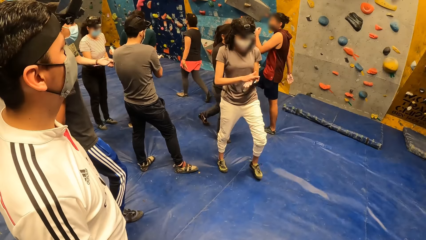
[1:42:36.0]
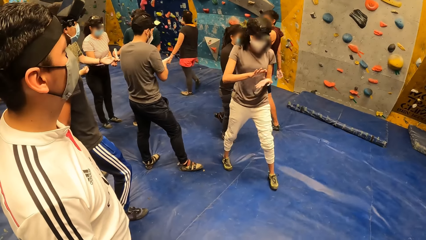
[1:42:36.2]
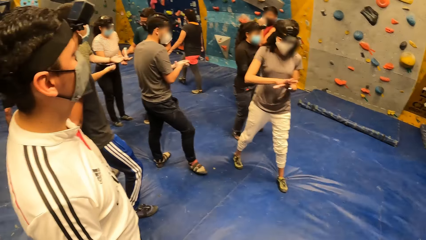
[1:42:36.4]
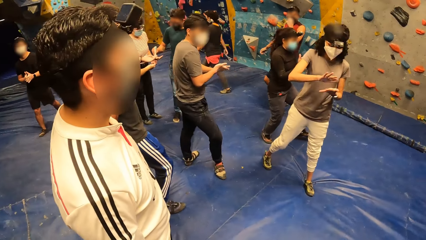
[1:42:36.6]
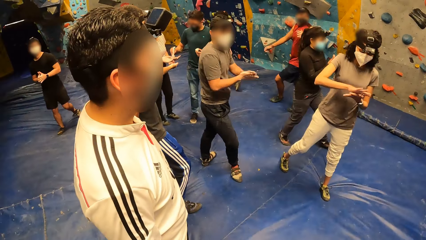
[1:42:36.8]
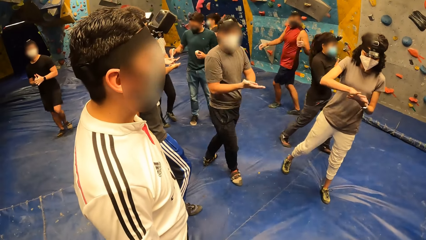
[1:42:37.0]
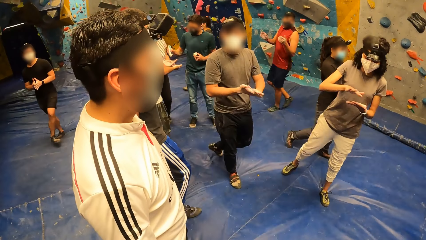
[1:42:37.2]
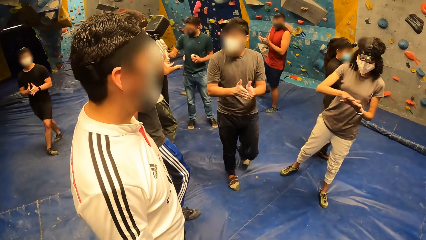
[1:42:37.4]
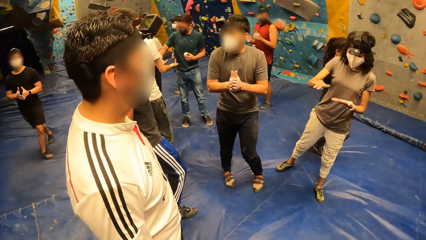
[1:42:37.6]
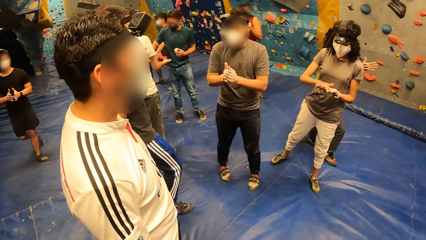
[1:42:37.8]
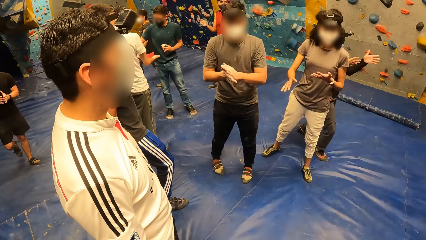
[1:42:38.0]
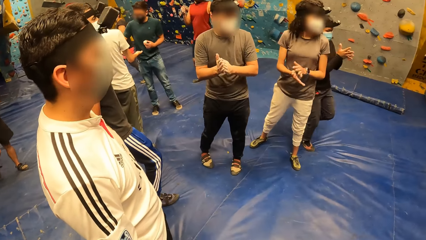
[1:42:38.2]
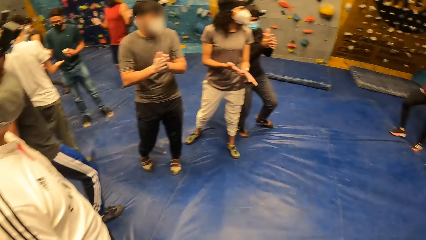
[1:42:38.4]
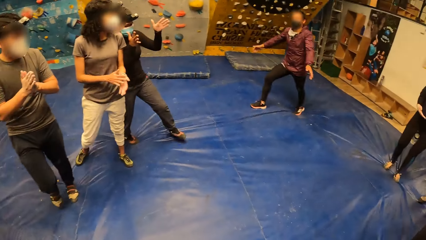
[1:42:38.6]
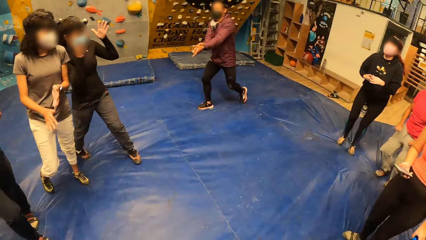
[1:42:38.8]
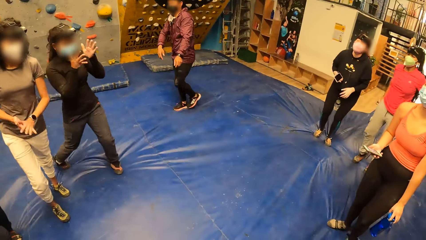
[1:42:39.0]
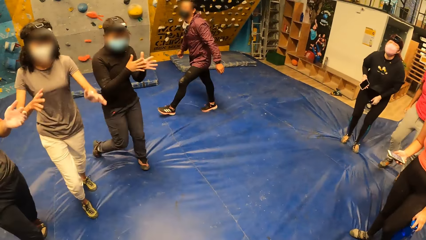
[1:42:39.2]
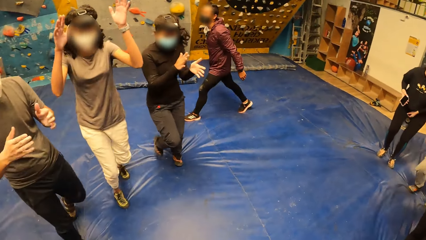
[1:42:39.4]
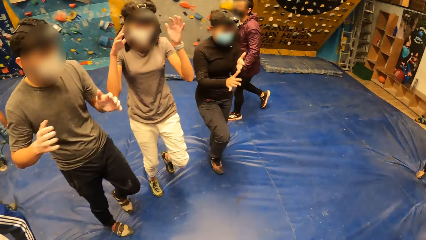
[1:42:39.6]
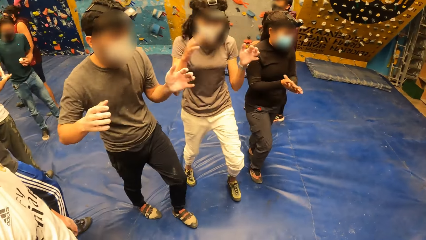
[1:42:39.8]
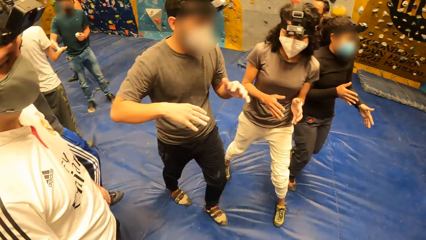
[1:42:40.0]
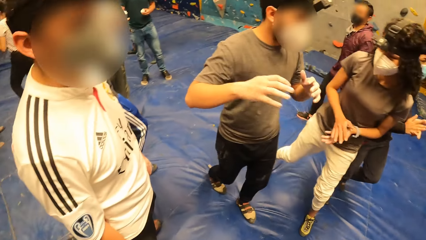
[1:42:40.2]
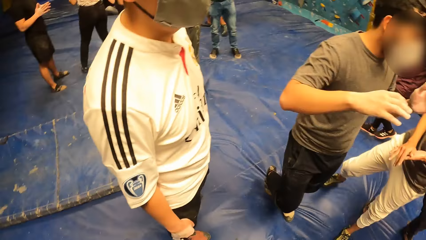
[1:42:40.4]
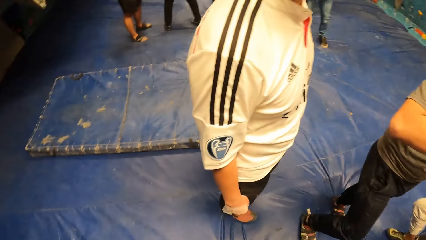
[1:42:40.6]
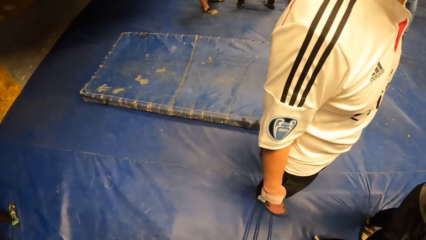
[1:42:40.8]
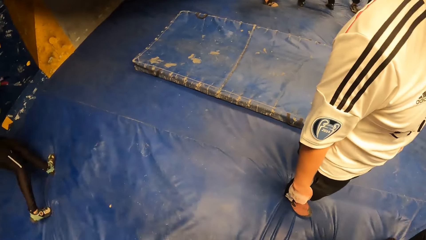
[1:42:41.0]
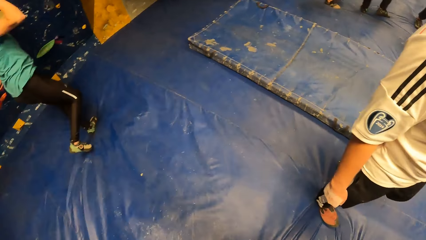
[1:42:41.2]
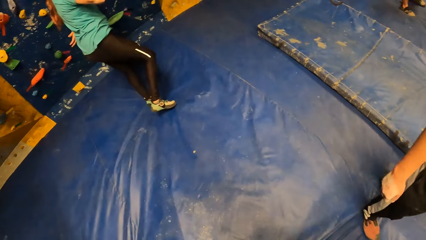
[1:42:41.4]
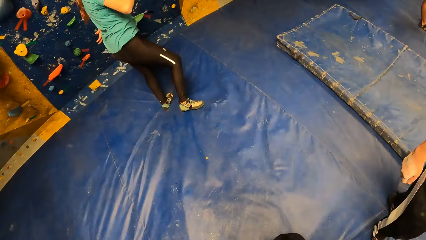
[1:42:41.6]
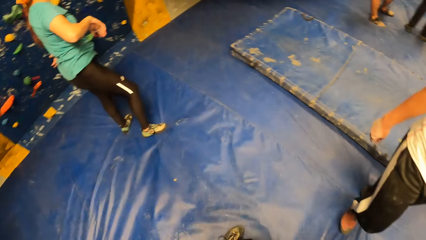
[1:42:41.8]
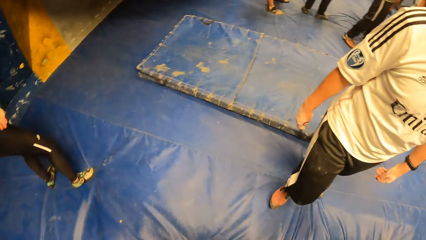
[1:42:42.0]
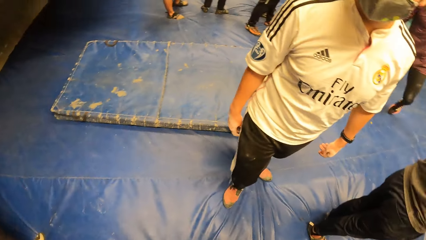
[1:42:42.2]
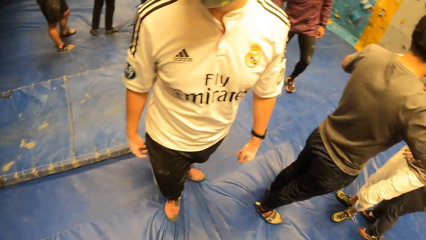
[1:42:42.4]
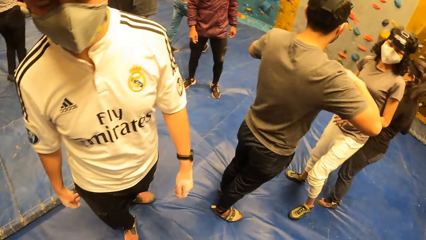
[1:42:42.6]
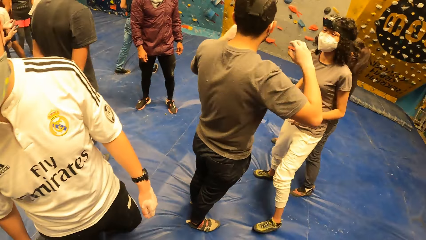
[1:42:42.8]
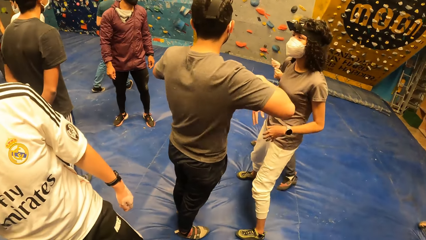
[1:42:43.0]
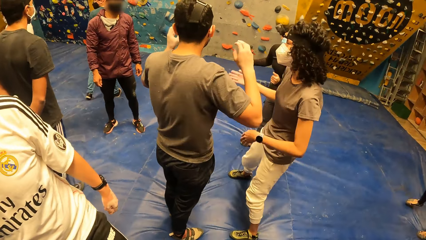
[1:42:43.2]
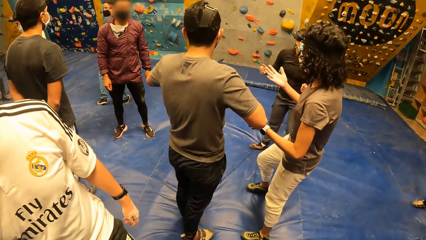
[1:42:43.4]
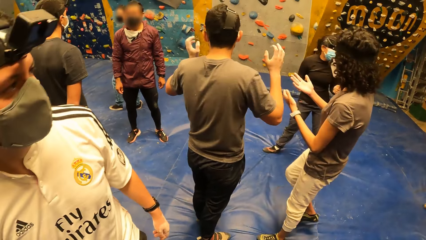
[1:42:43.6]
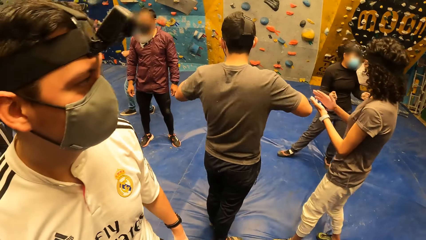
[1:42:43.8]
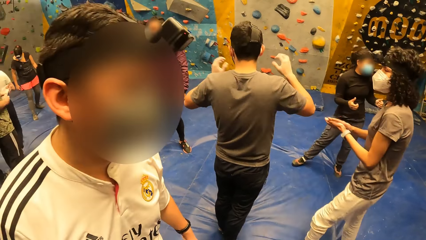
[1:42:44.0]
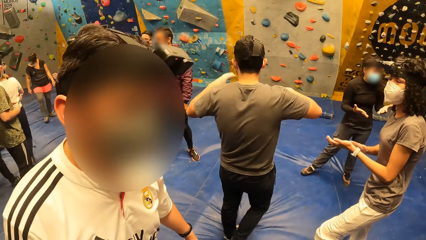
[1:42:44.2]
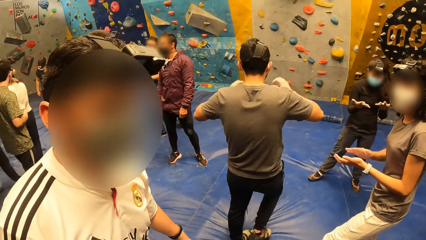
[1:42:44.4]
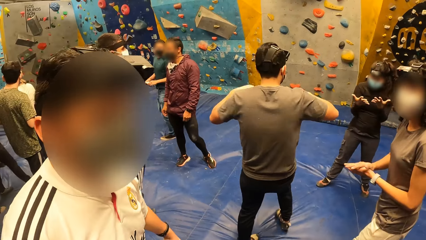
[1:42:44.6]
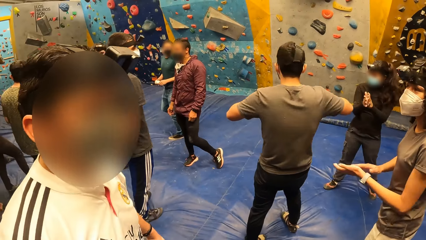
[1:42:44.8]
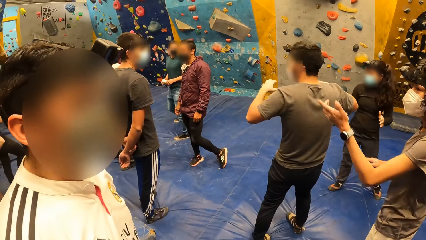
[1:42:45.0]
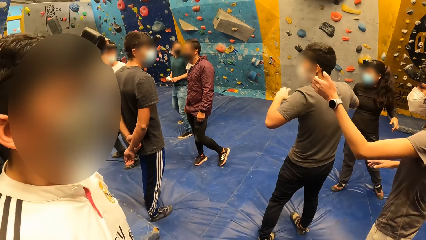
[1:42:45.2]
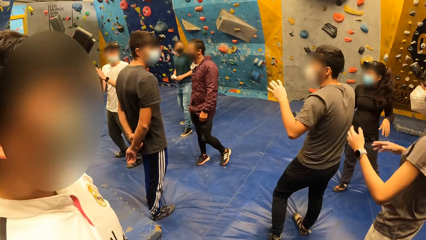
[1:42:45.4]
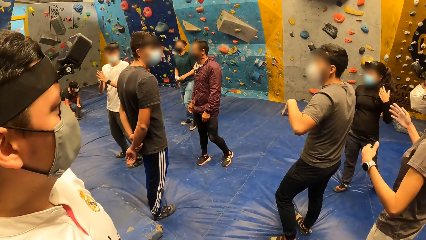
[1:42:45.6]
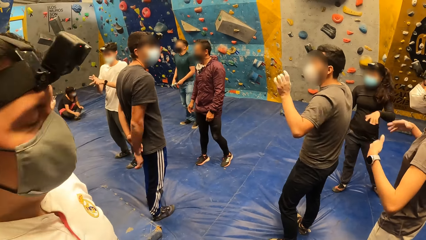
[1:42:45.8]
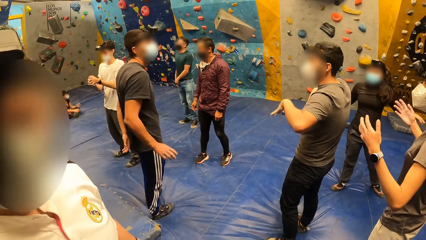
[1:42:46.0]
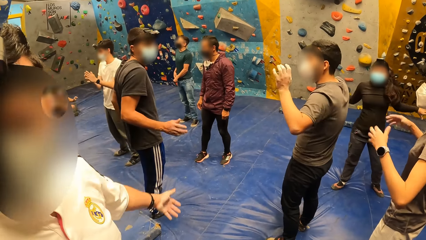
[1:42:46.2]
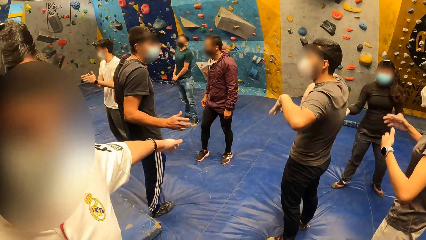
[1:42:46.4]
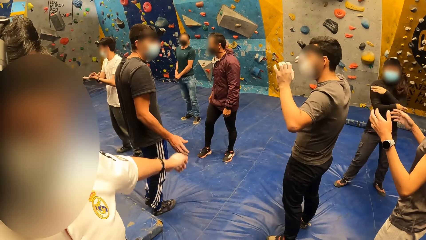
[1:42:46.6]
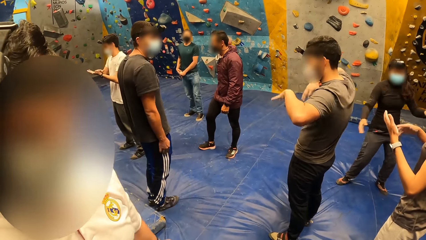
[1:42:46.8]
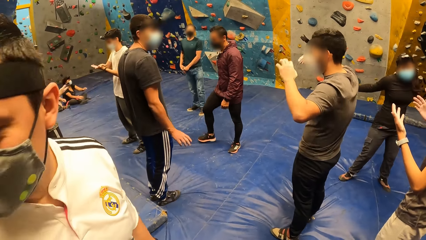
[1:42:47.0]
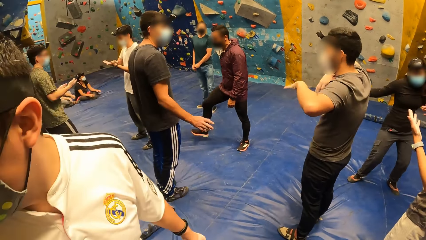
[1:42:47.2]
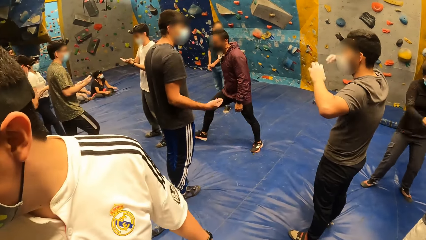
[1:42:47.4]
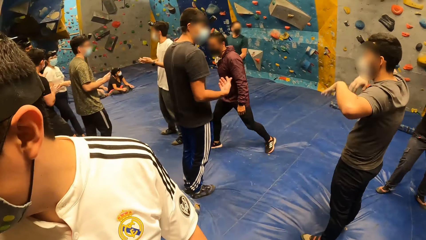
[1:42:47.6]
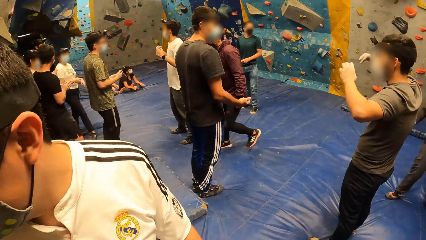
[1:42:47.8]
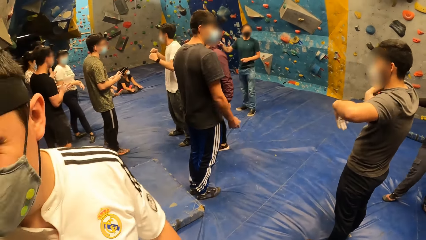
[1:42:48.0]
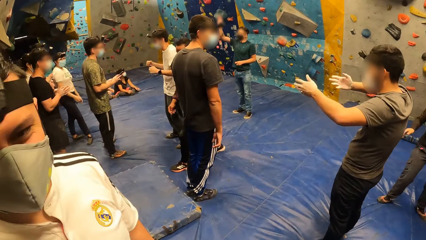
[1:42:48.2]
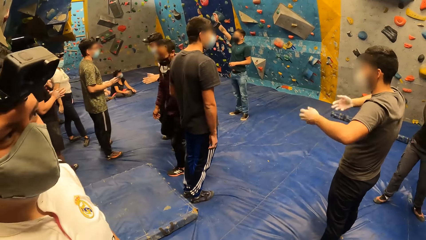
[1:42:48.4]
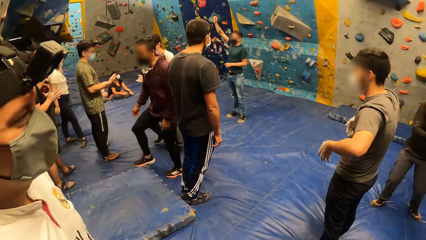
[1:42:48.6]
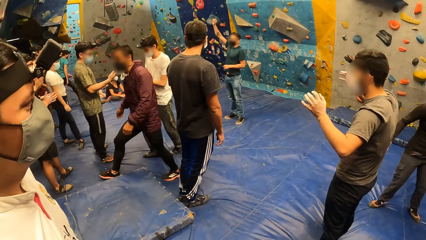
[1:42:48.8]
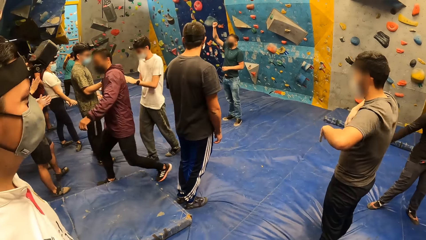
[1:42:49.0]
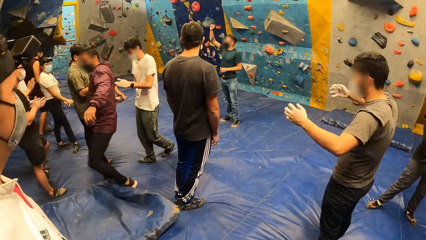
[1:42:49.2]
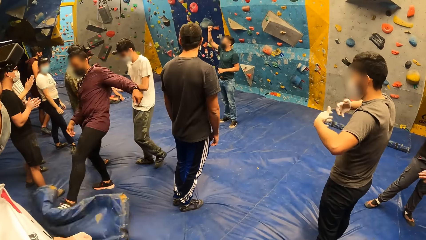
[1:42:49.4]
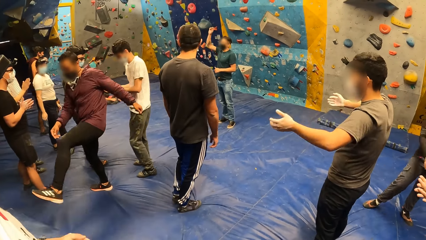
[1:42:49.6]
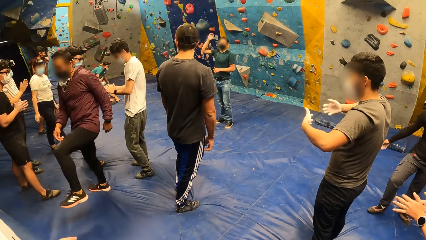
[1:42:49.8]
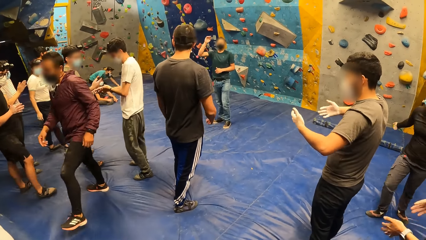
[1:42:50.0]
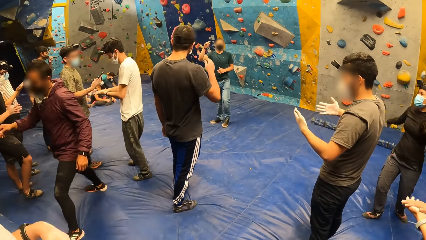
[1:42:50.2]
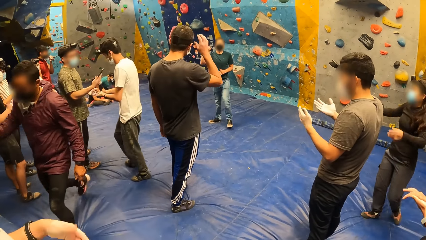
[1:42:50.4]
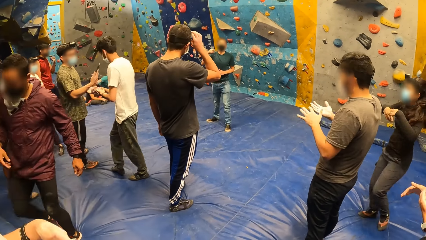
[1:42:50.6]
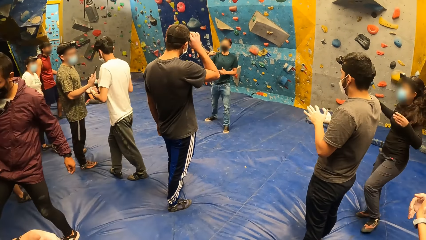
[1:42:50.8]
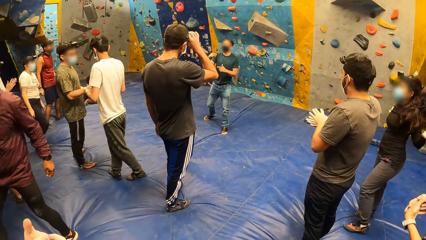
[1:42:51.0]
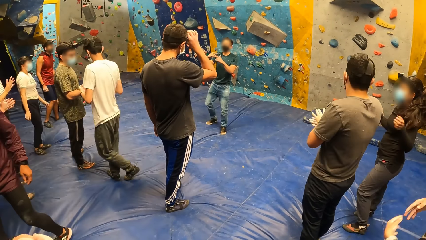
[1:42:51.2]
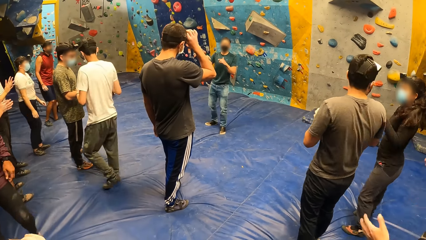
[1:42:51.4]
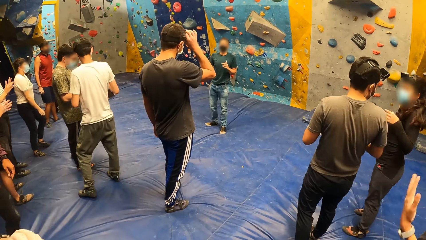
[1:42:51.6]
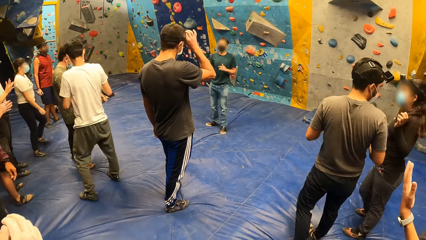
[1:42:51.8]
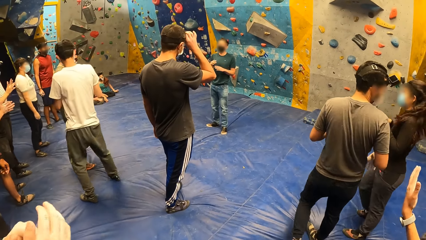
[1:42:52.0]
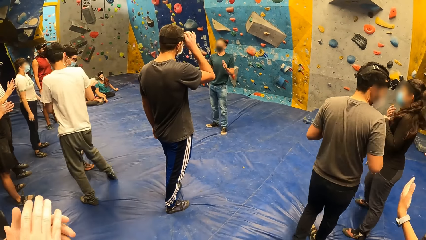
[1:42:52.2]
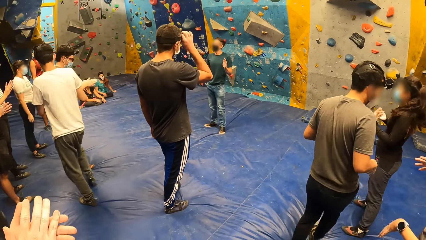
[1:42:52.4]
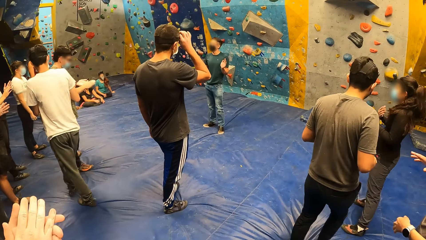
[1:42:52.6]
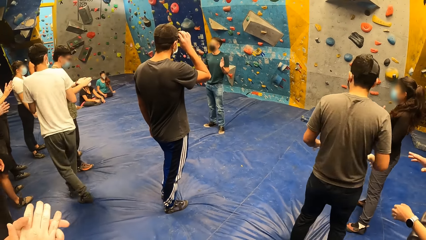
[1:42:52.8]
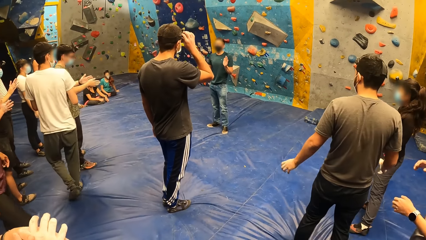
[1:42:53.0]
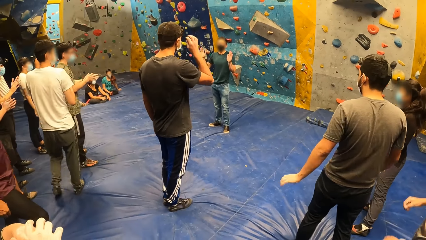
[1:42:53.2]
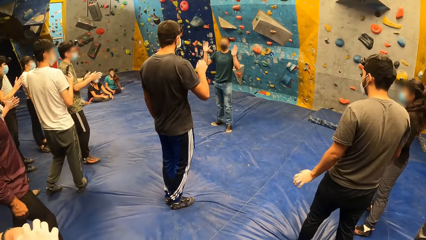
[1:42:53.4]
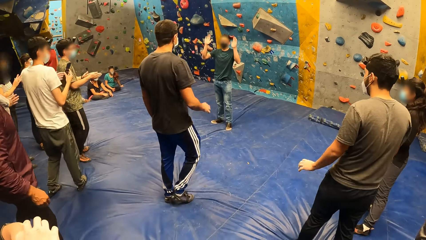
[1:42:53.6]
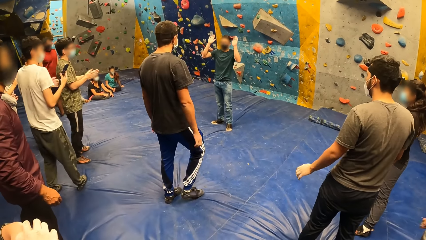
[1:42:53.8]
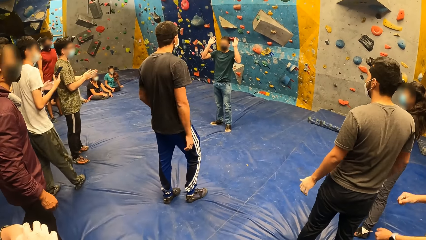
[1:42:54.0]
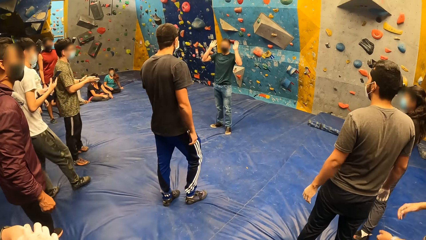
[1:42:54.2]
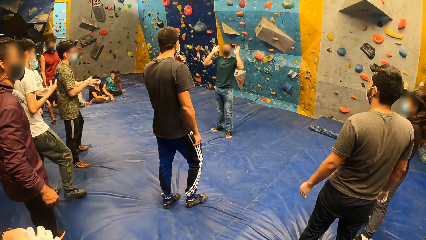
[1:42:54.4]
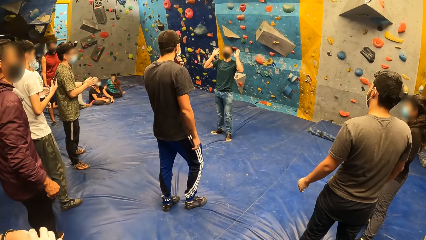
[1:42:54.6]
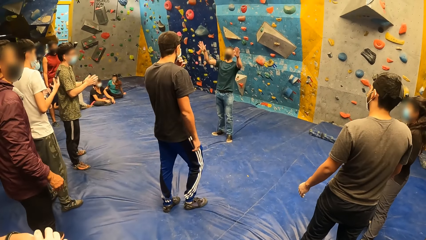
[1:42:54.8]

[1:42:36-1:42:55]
A man claps both hands. The camera wearer looks around the room. They walk in the room. They converse with a man. Another man converses with the group of people. The first man kicks a mat on the ground with his left leg. The camera wearer looks around the room.
